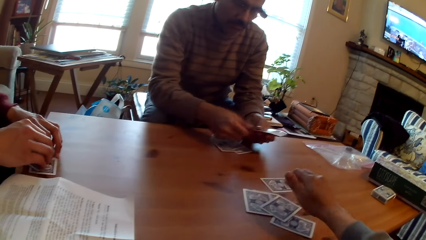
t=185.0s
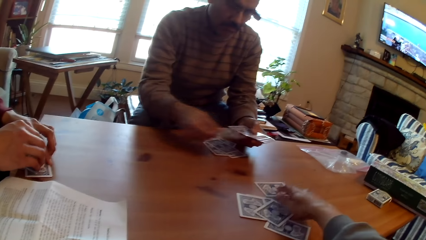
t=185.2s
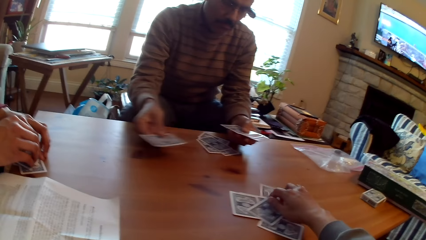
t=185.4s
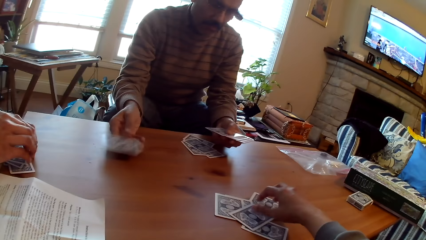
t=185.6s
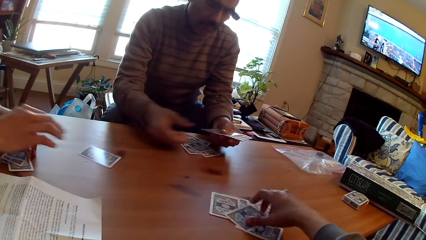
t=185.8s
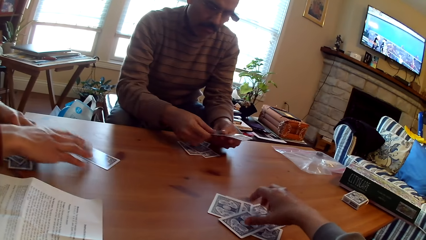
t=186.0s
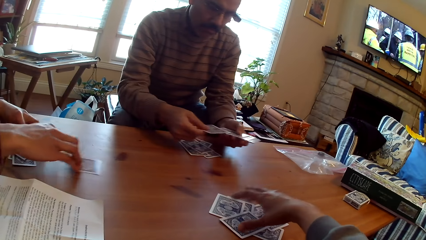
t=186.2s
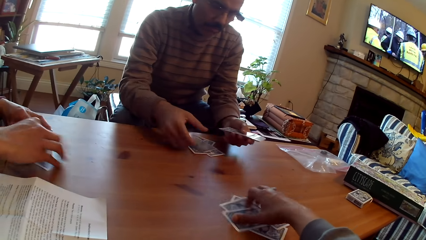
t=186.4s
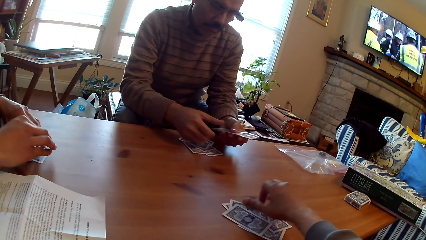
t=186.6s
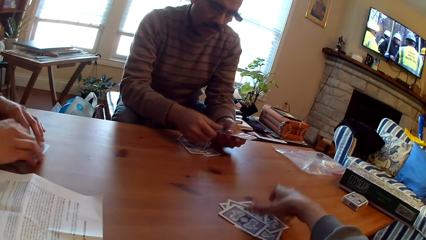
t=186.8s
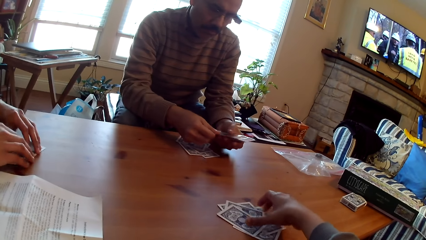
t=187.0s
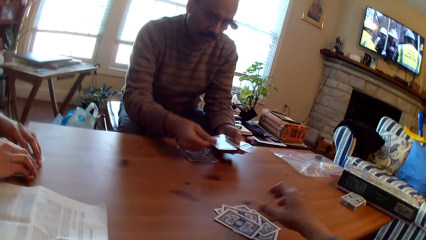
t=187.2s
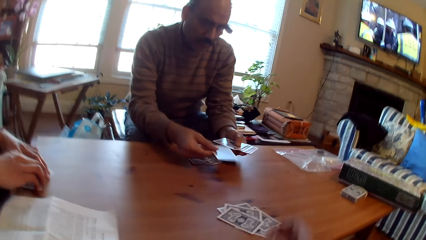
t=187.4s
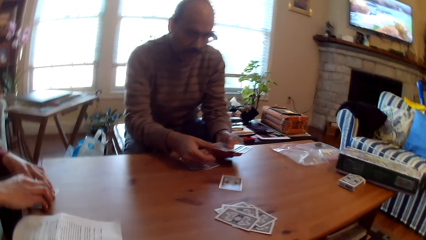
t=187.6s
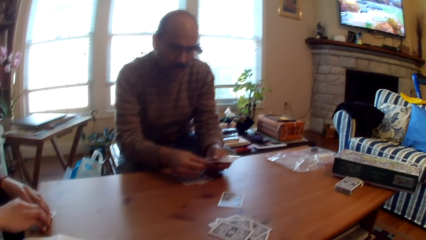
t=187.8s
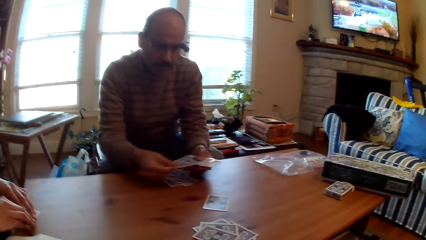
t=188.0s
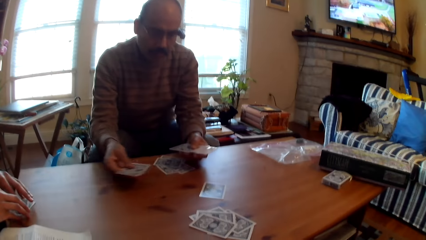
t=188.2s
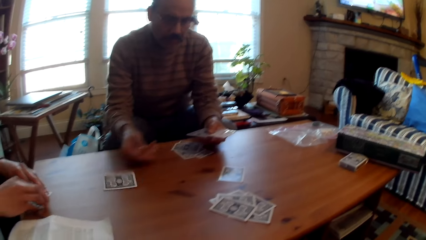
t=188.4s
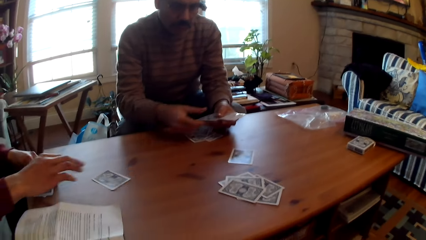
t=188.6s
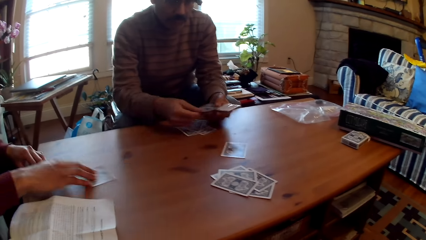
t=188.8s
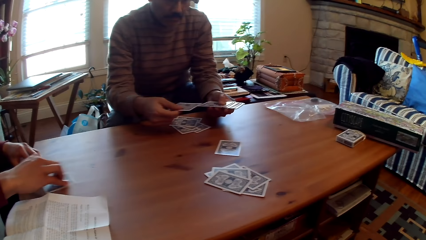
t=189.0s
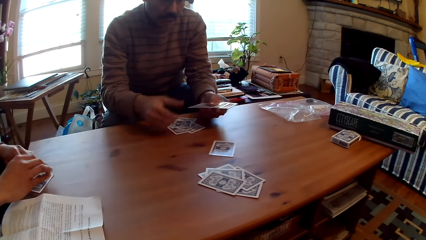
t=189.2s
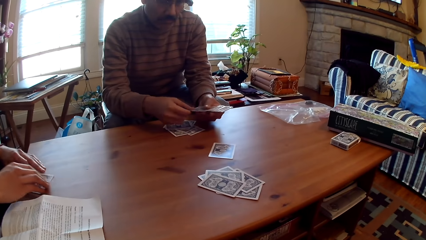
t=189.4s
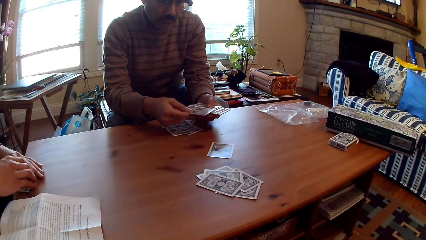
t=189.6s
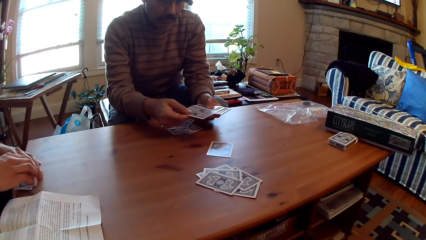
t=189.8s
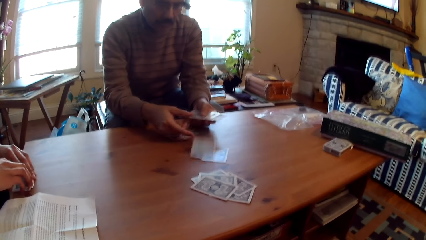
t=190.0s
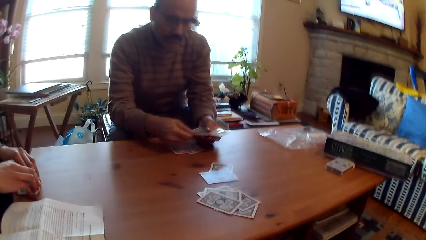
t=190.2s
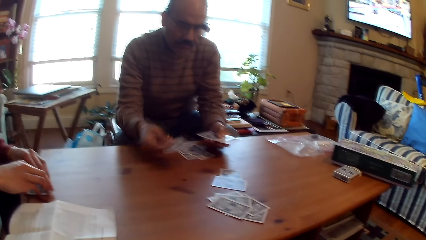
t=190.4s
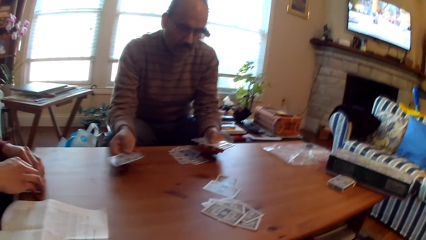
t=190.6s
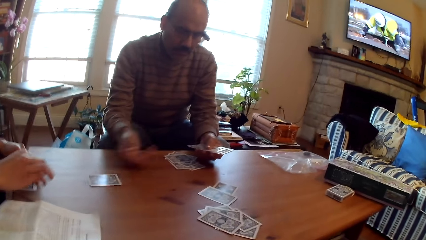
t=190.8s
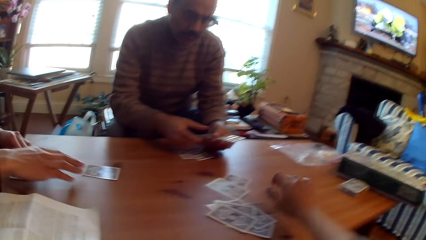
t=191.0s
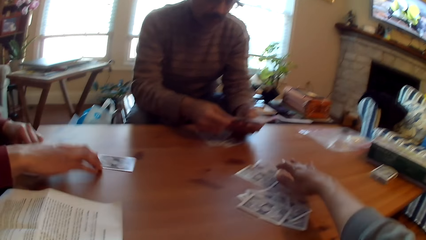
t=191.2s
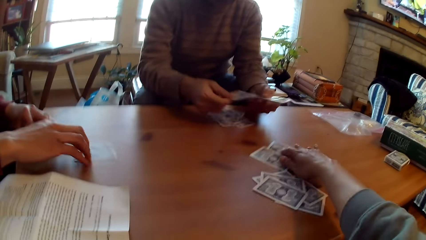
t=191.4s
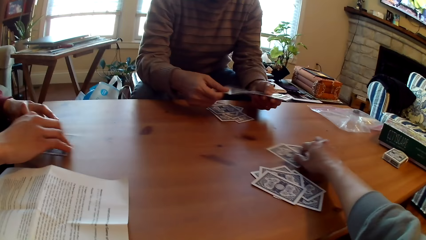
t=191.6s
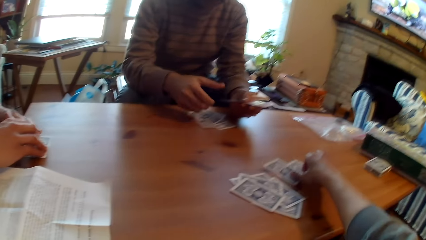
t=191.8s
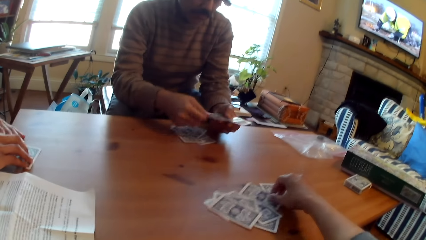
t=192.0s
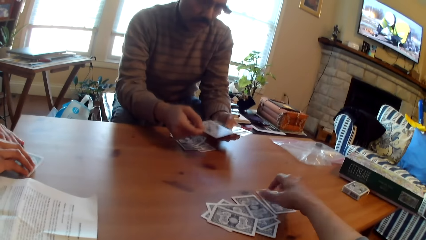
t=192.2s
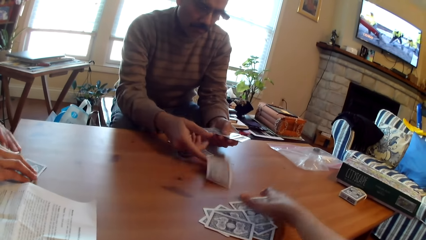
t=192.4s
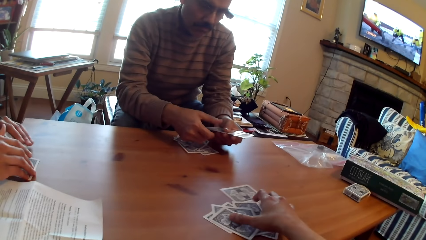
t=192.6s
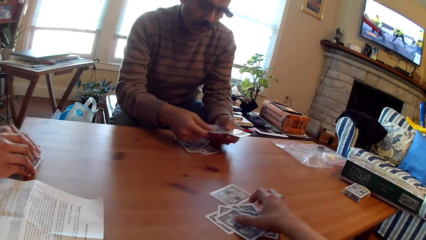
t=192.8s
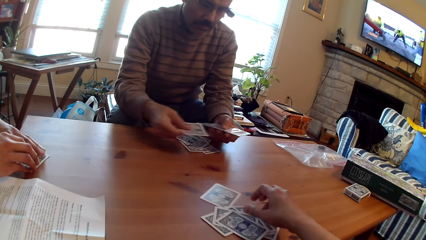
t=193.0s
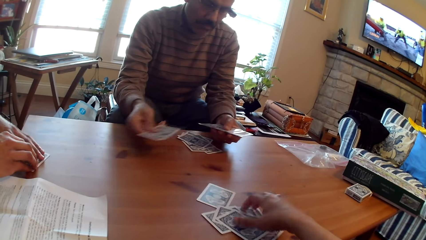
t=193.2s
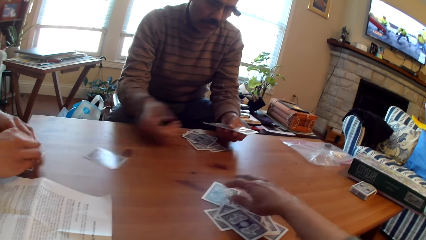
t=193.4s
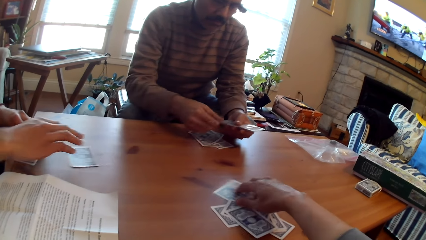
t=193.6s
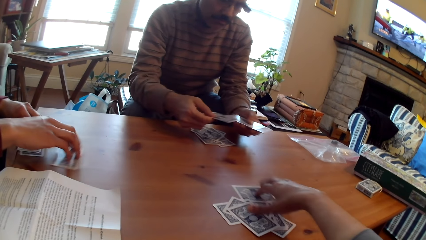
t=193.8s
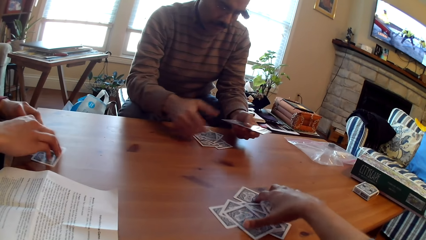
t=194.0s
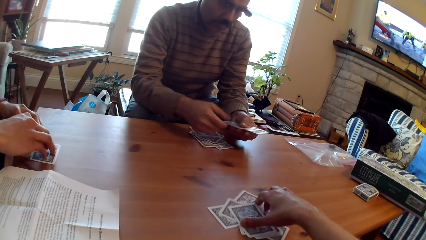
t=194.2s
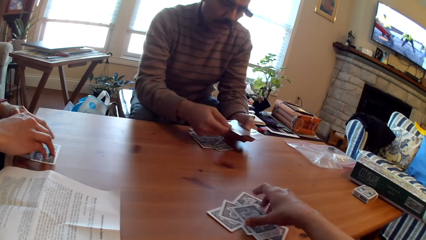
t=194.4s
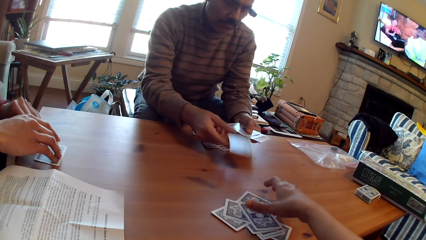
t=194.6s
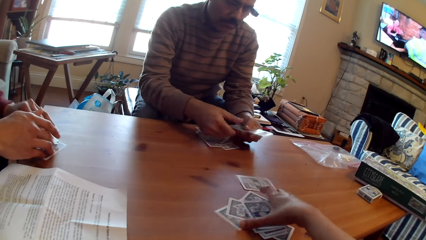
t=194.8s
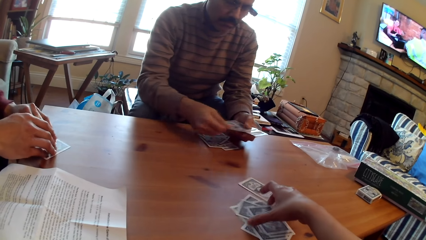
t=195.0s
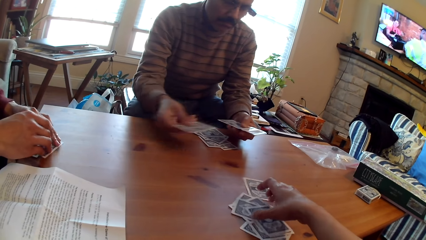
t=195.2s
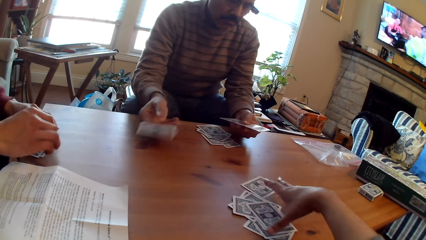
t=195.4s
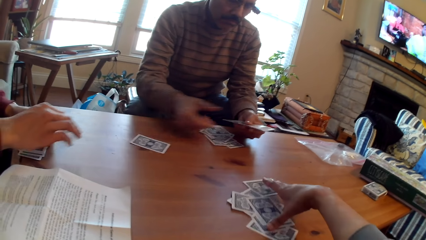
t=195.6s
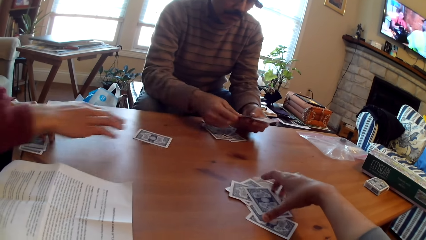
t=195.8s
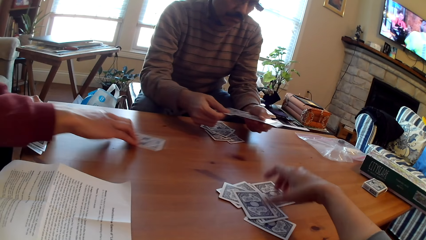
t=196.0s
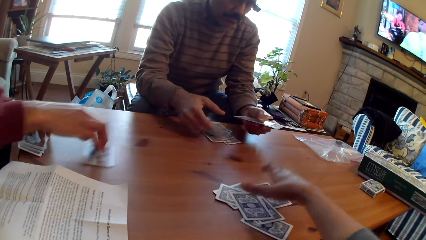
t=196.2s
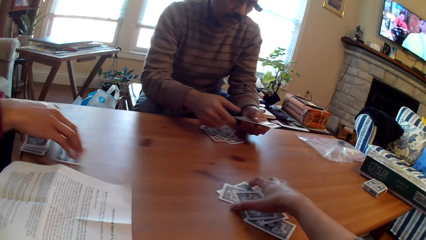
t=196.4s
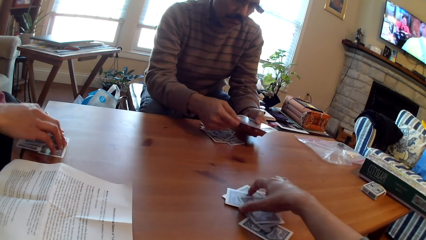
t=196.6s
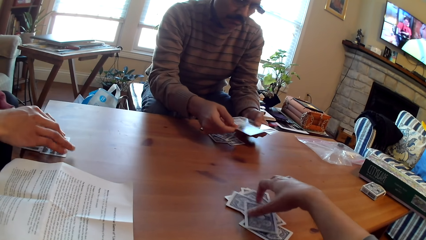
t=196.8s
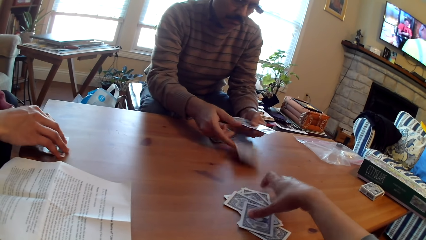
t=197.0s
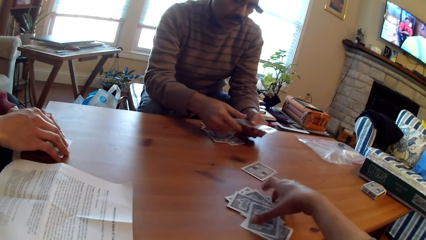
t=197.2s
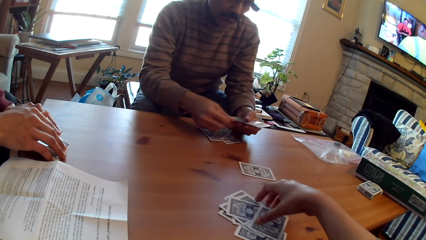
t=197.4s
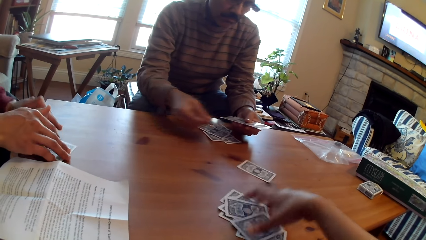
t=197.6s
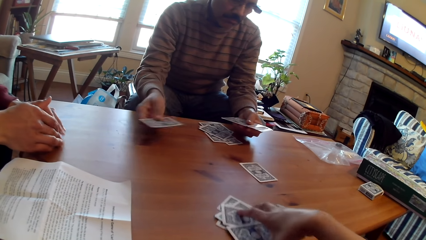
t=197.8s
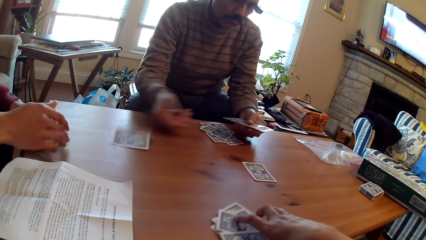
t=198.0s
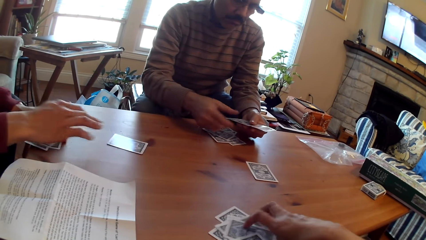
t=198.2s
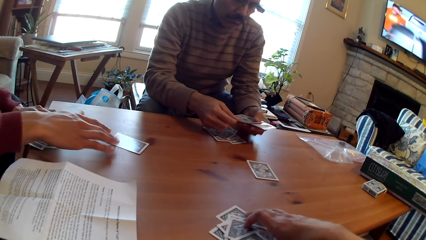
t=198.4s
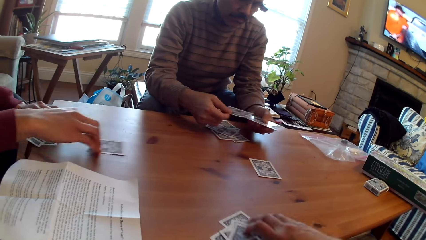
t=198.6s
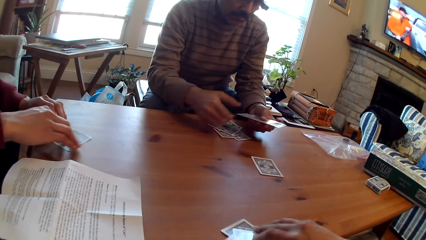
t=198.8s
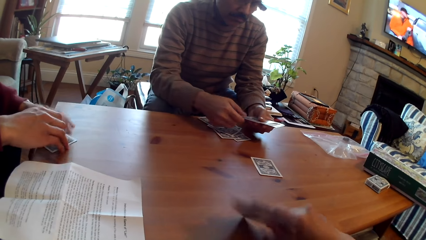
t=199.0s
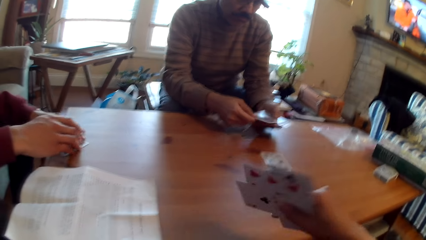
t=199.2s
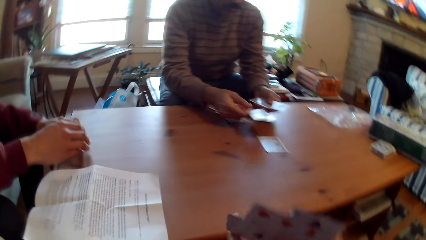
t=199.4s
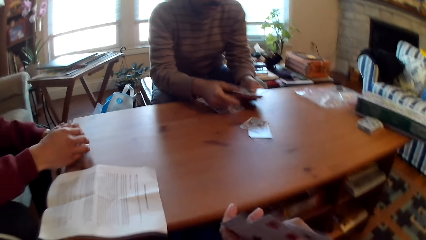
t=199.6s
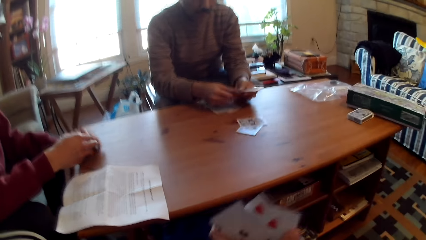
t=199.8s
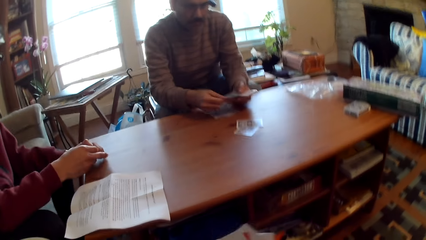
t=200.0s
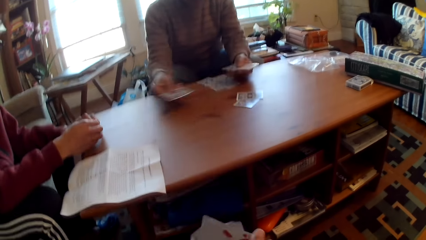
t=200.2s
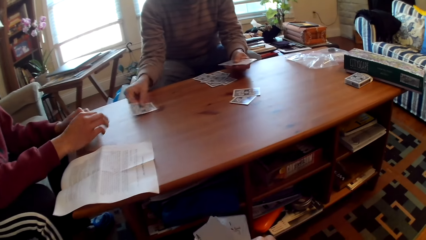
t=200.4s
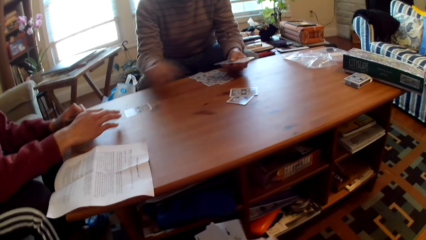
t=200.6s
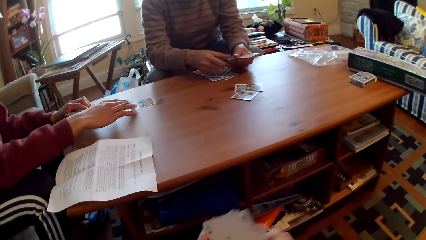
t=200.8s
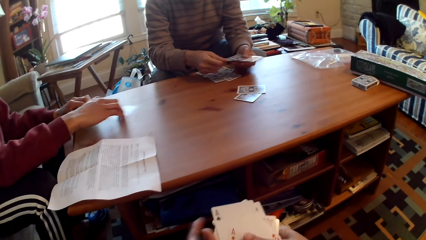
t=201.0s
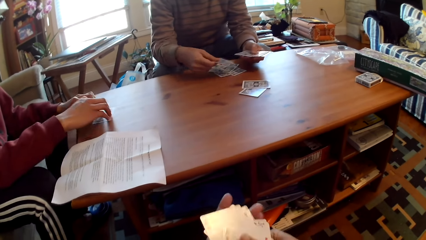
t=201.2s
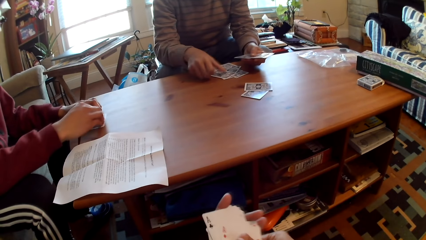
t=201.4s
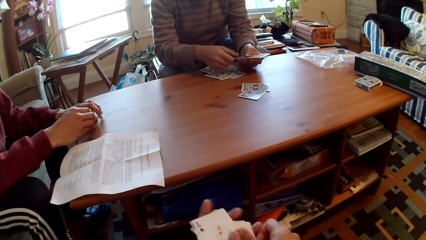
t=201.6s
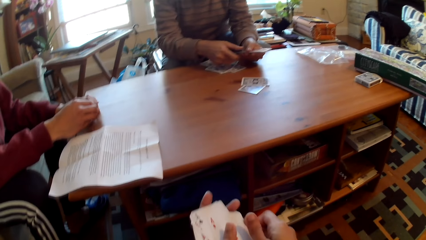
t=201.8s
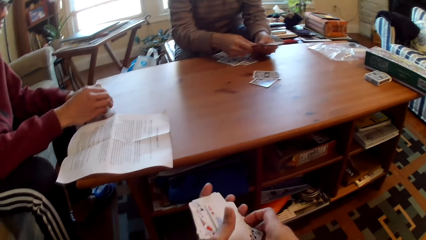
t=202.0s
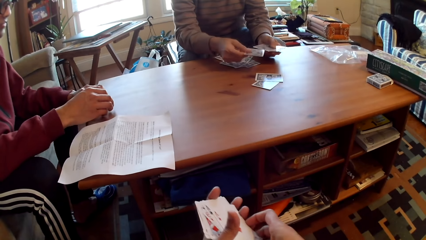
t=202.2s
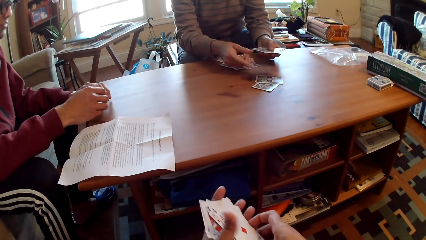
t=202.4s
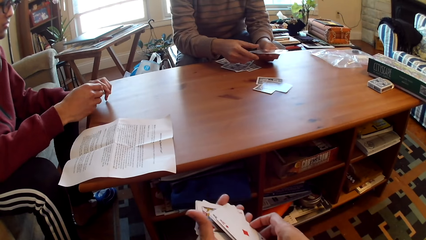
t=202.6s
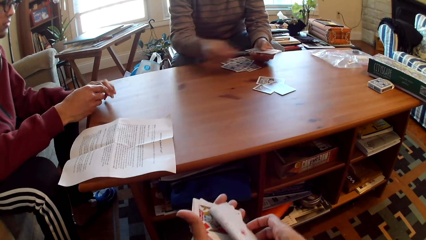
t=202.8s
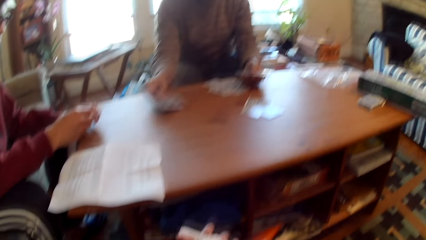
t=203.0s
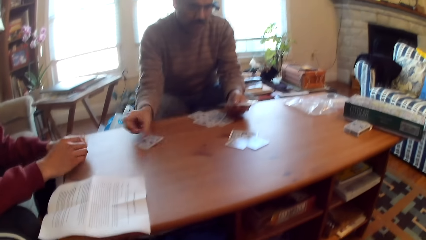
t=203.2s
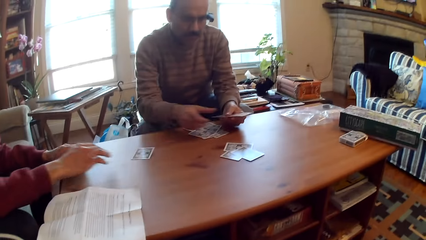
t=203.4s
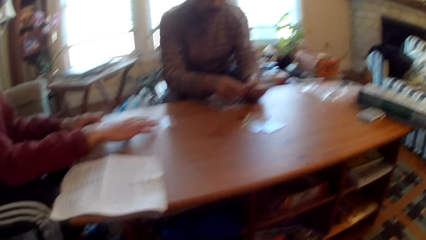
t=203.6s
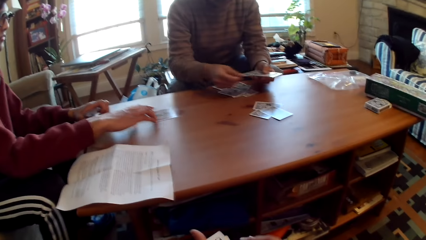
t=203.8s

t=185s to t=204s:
The camera wearer moves the cards towards her. A man moves the cards towards him. The camera wearer touches the cards on the table. They move the cards on the table towards her. The man moves the cards towards him.
